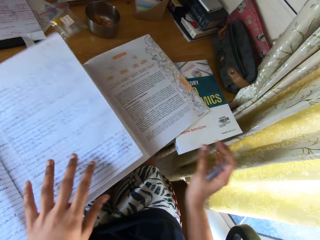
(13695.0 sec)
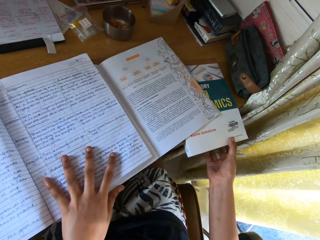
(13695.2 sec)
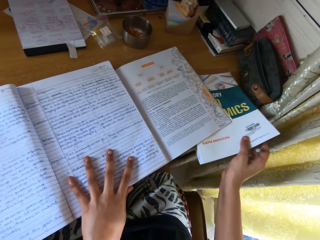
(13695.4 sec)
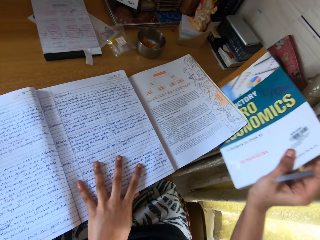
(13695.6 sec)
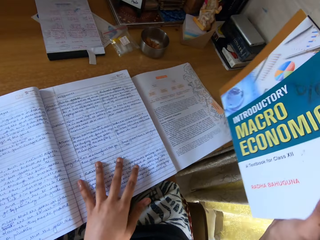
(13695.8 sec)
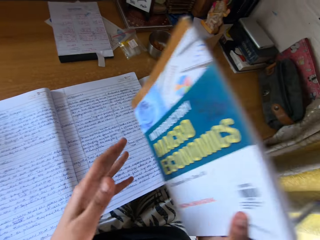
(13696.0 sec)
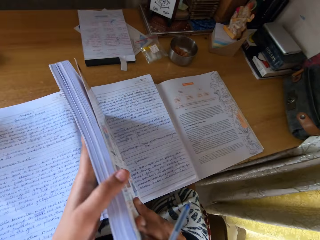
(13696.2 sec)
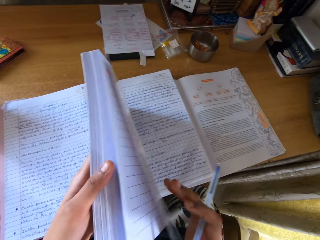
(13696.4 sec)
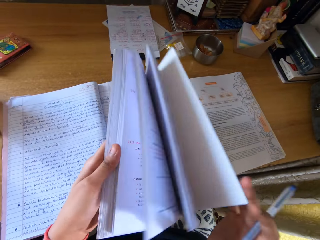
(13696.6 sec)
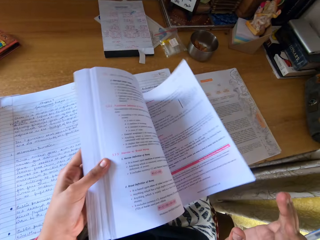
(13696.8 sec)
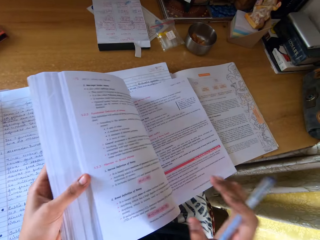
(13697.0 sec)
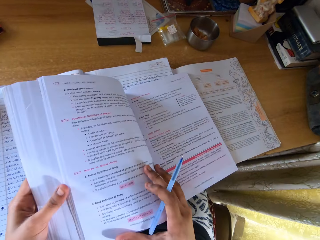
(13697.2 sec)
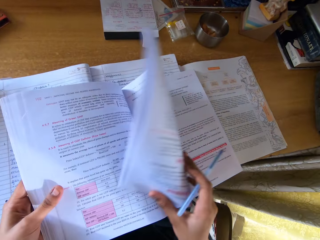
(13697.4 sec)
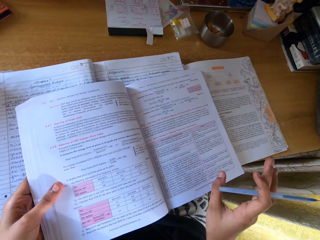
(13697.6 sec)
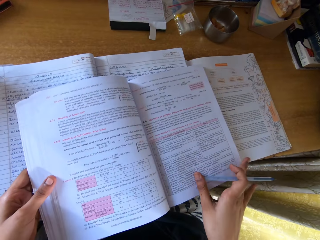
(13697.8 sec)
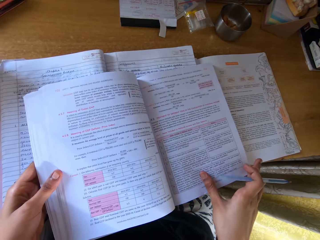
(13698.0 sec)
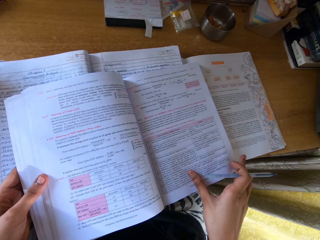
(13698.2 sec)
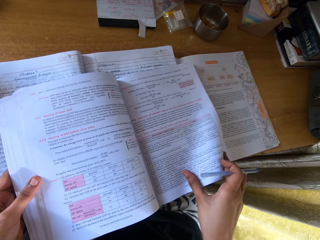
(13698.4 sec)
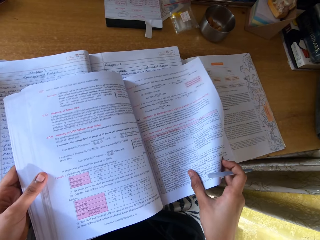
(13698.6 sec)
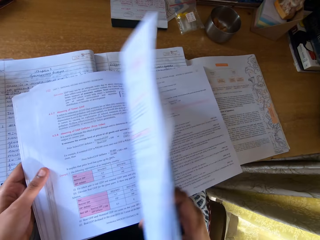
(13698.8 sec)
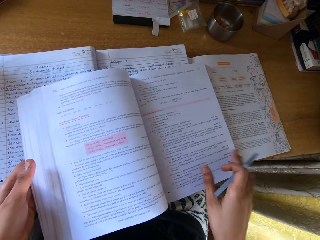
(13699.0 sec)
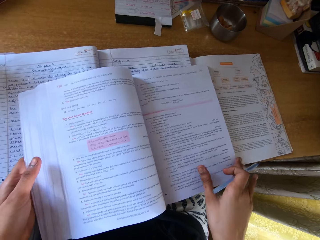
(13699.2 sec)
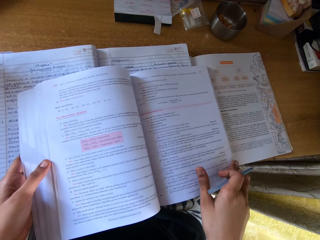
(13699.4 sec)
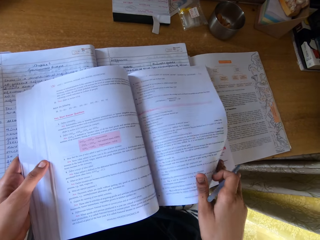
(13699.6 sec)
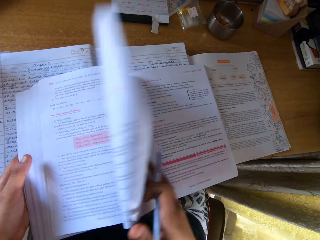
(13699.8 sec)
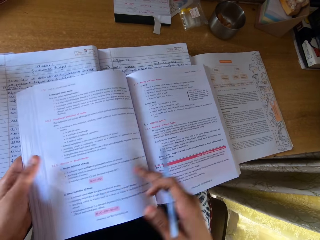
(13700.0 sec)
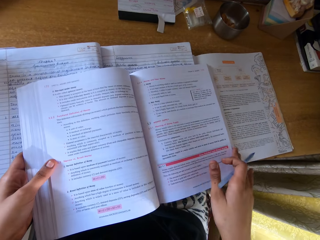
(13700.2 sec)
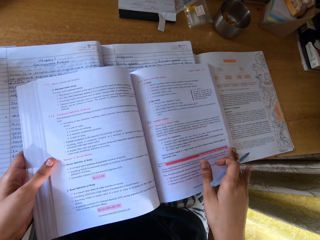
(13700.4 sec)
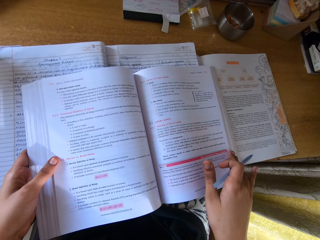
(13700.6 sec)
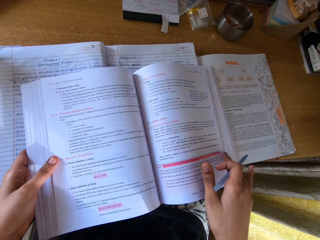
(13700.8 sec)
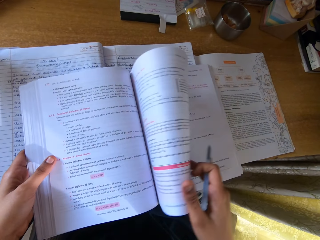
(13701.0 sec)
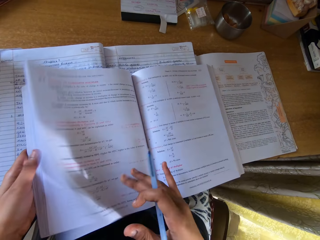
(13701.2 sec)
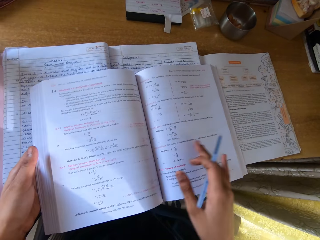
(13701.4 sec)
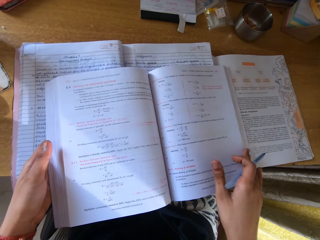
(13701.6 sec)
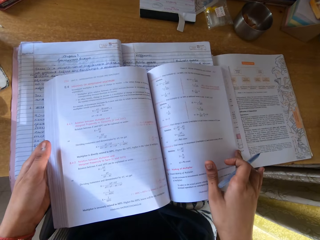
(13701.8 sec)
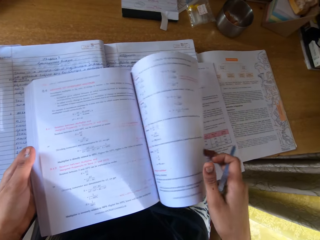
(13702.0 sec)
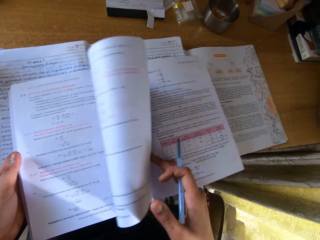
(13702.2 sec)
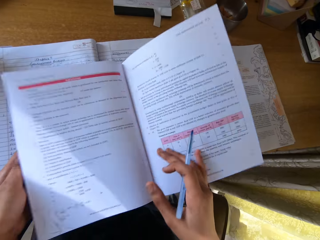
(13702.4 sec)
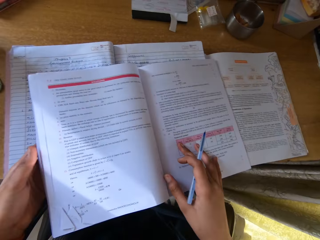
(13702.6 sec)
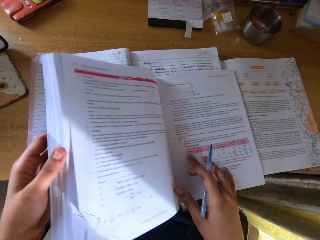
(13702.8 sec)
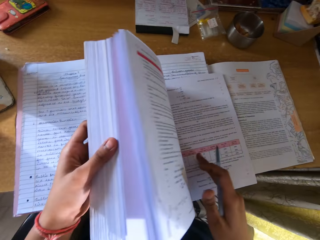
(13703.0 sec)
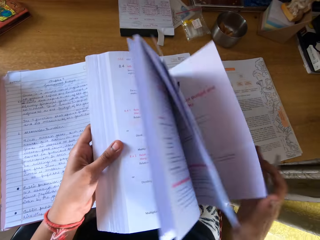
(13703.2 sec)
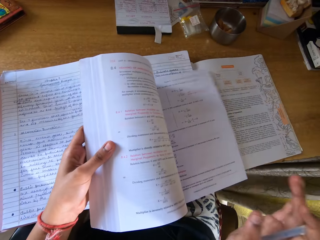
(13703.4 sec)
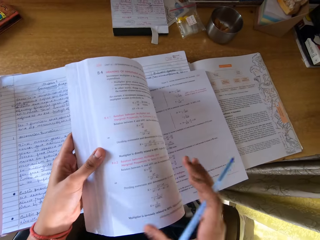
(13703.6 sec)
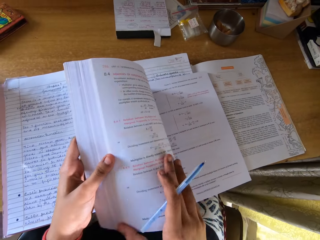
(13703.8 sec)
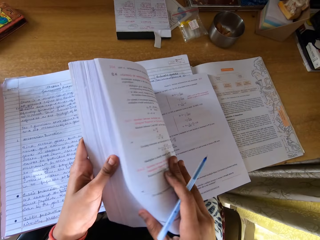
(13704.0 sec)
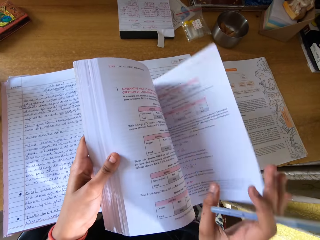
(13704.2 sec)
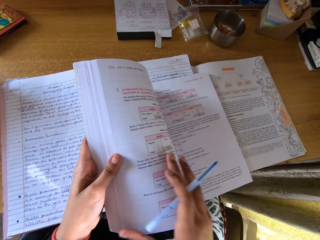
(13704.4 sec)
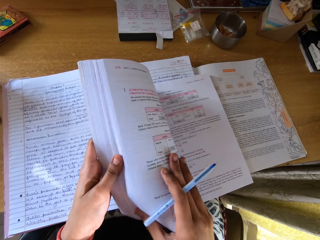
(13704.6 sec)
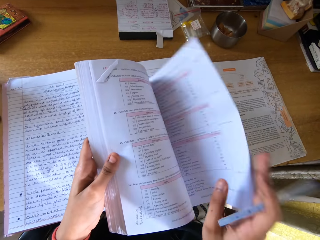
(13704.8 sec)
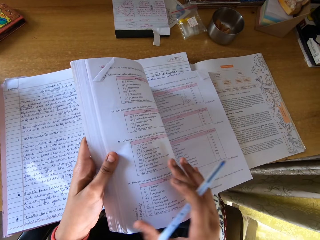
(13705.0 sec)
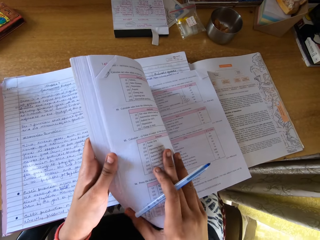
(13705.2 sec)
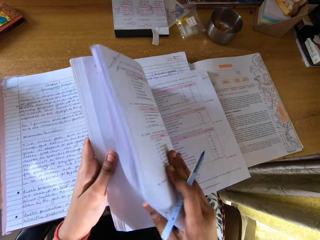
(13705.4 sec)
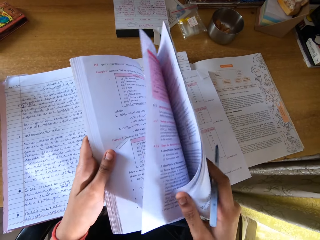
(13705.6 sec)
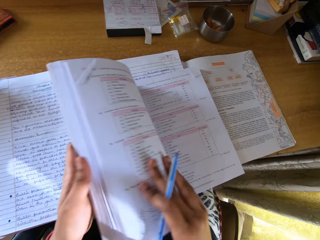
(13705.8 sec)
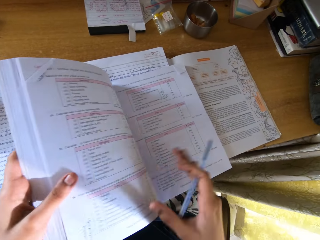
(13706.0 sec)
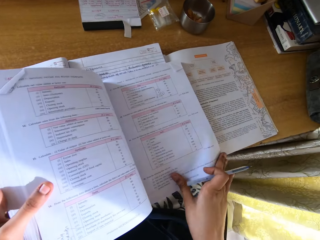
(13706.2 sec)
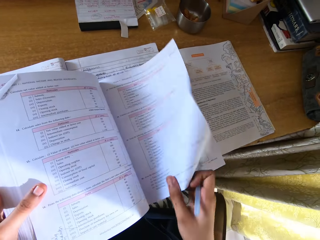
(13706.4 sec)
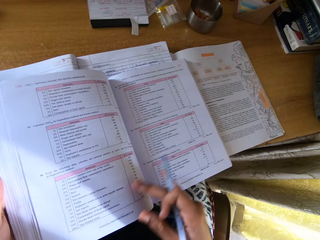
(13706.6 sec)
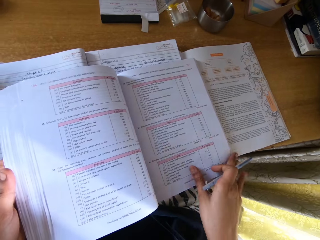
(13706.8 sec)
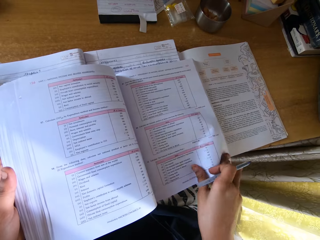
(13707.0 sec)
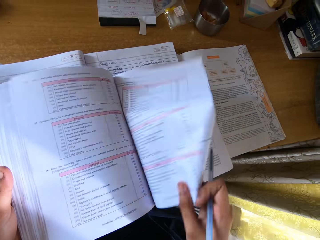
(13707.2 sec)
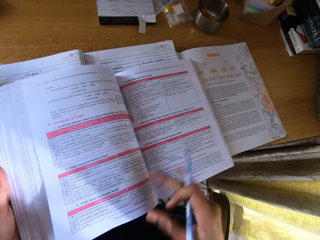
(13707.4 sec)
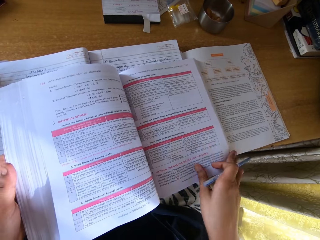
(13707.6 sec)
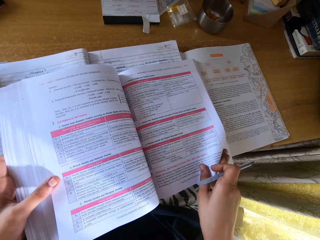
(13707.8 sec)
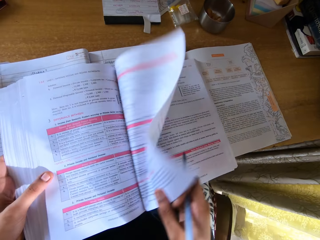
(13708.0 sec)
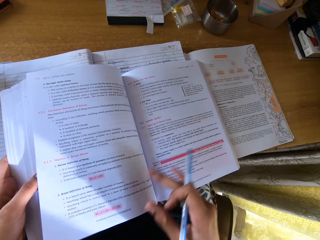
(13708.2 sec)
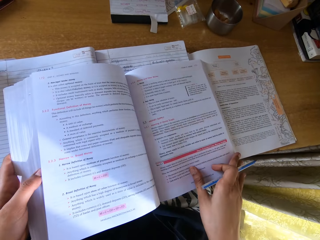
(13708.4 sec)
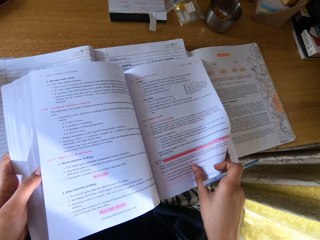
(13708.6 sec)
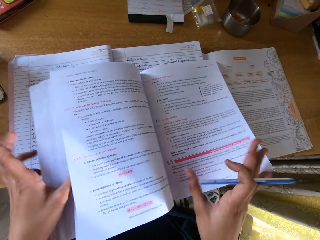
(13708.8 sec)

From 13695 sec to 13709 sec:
The camera wearer holds the exercise book with the left hand. They return the book in its position, pick another book on the table with the right hand, and place the book on the left hand. They open the book. They peruse the pages with the right hand. They hold the textbook with the left hand. They peruse the pages with the right hand.

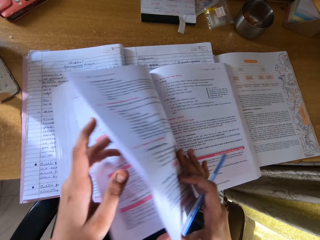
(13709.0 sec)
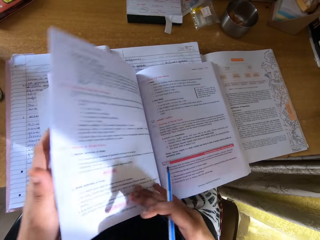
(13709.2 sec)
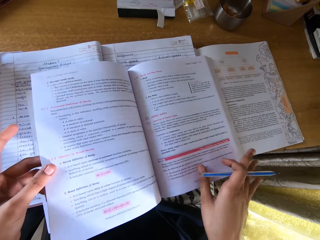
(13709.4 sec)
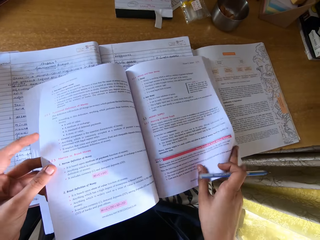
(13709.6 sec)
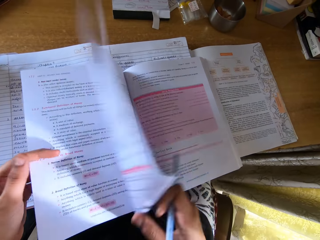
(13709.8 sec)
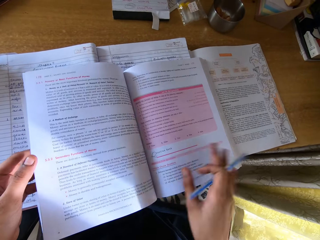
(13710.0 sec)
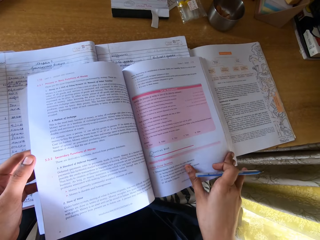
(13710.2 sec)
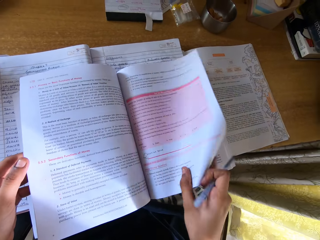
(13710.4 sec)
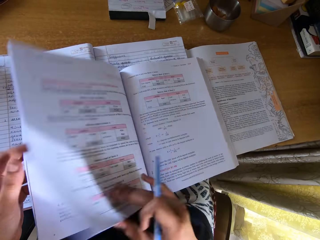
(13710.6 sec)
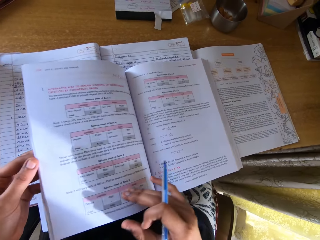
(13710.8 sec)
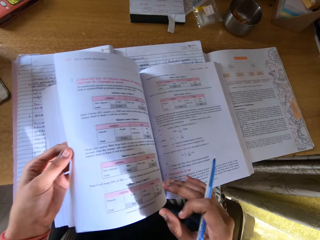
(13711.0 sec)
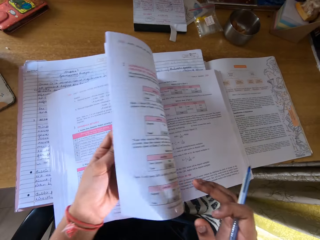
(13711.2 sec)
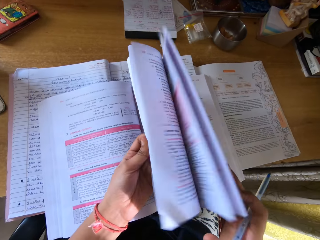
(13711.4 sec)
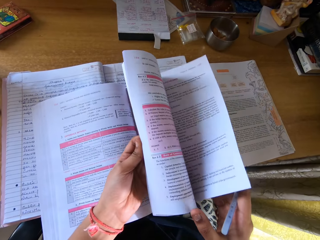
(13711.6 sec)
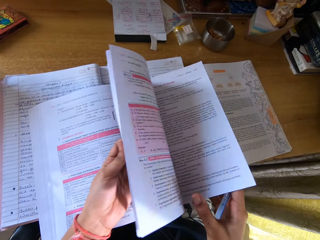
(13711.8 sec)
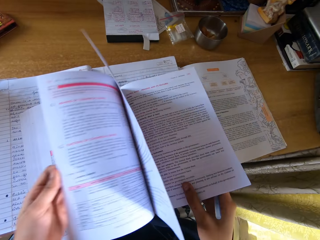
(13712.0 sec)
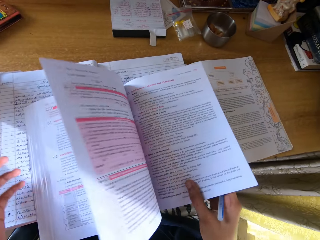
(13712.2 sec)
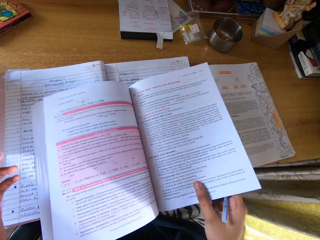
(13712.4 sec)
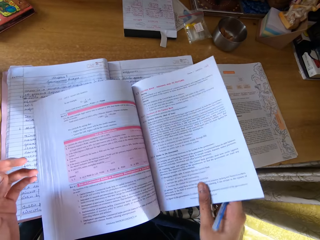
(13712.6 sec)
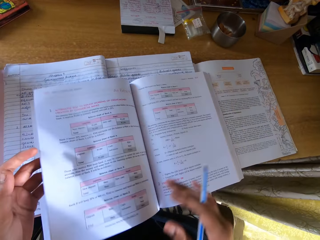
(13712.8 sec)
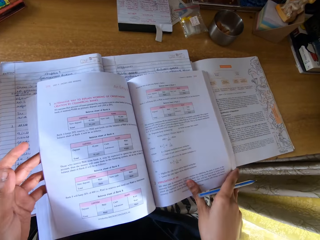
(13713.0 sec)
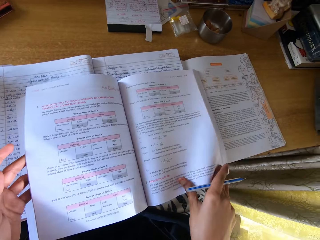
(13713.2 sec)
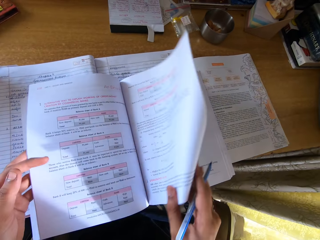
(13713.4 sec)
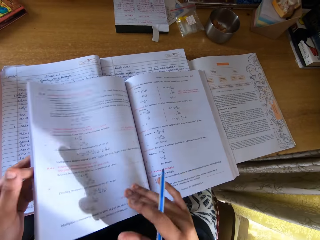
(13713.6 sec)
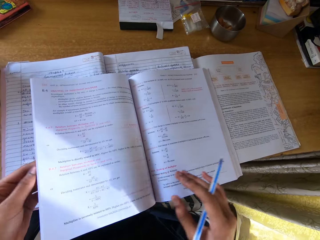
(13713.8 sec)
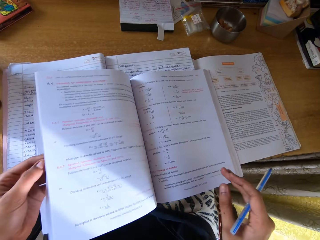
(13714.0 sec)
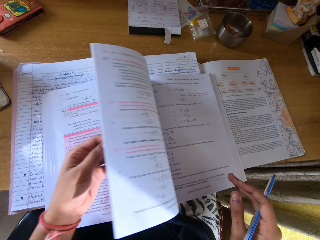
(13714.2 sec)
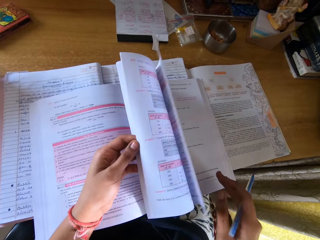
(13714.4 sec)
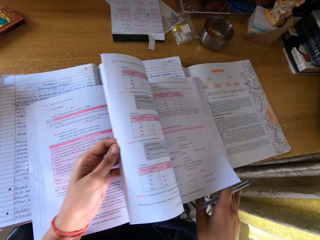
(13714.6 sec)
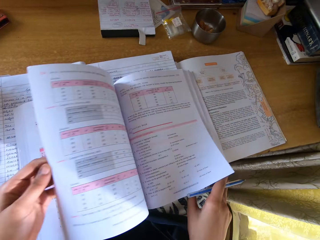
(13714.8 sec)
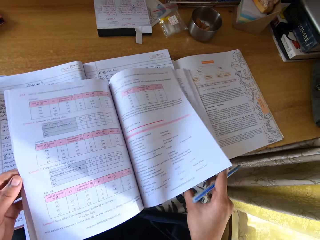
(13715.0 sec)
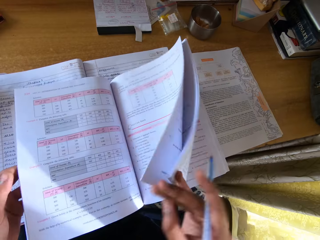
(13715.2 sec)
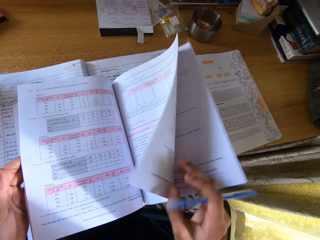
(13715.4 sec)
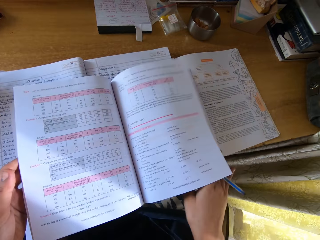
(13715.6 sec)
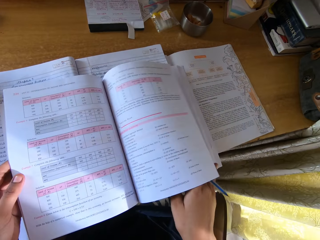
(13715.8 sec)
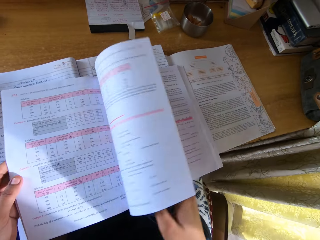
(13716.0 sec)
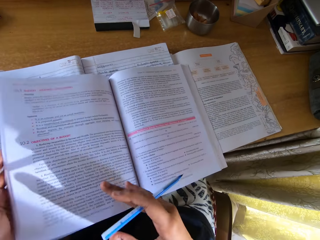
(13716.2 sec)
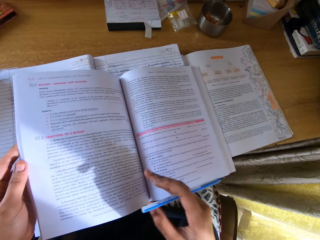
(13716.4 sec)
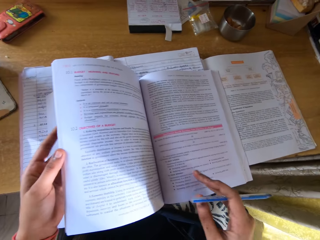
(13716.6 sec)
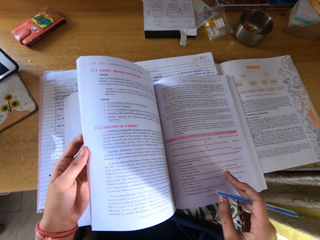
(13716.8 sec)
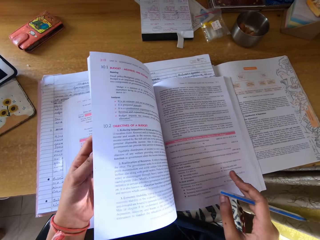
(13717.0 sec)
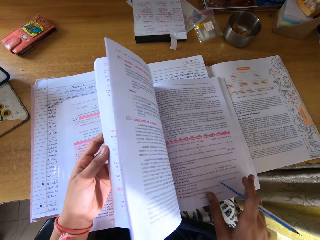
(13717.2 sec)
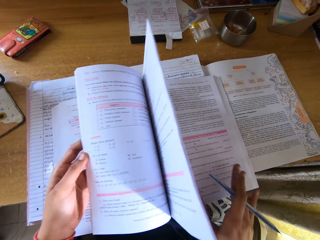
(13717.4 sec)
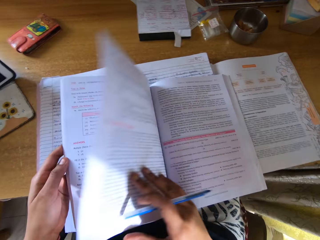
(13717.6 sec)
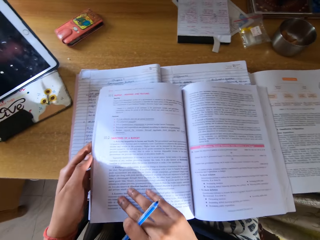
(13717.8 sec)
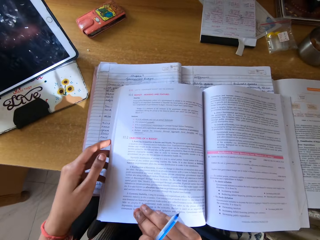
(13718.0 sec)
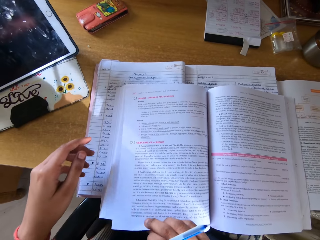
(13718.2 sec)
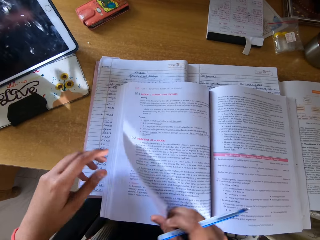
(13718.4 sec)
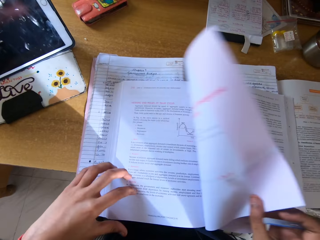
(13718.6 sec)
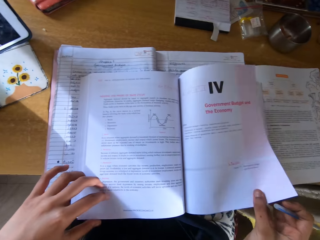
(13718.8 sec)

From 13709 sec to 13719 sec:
The camera wearer peruses the book with the left hand. They peruse the pages with the right hand.
